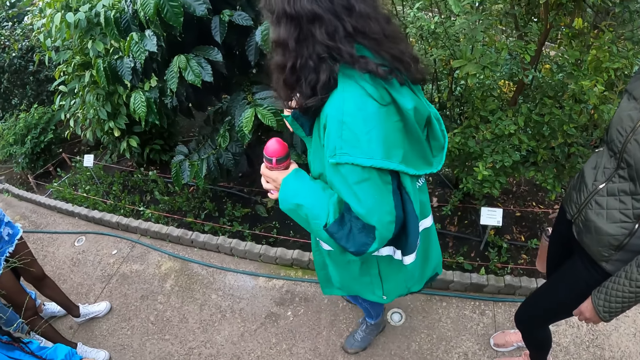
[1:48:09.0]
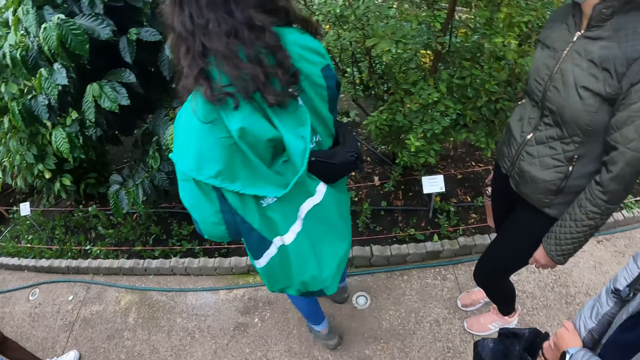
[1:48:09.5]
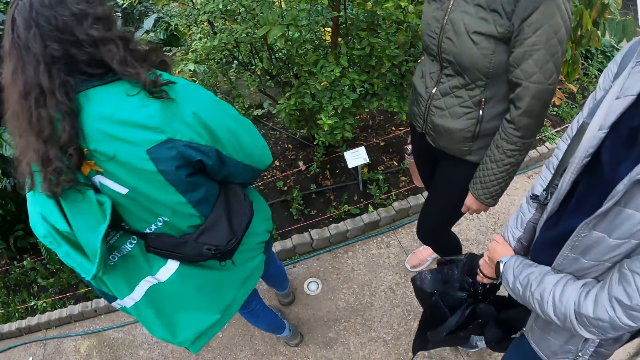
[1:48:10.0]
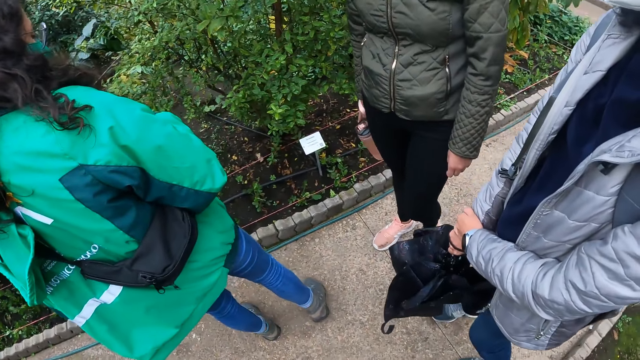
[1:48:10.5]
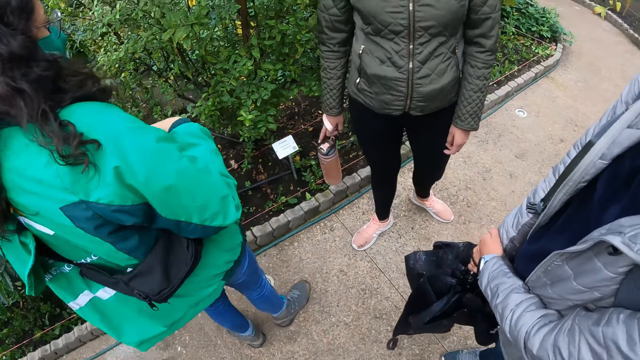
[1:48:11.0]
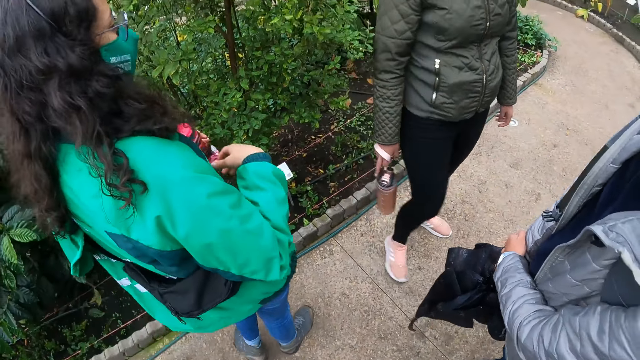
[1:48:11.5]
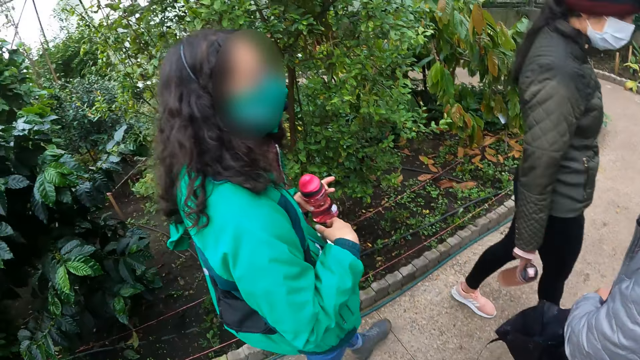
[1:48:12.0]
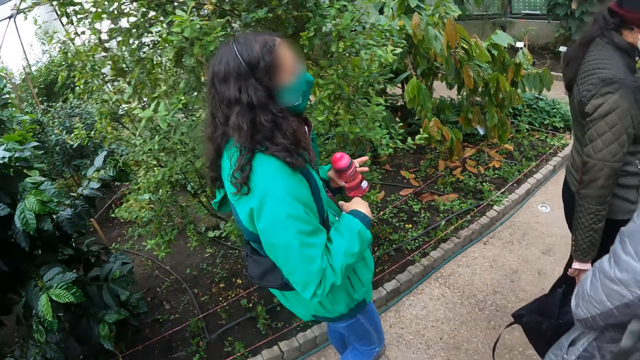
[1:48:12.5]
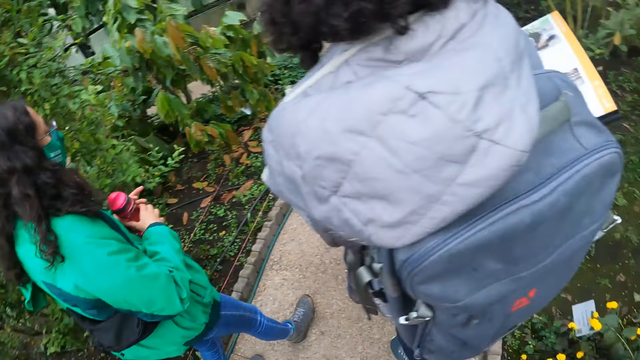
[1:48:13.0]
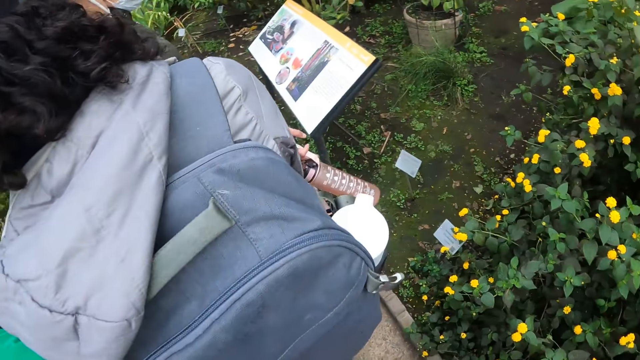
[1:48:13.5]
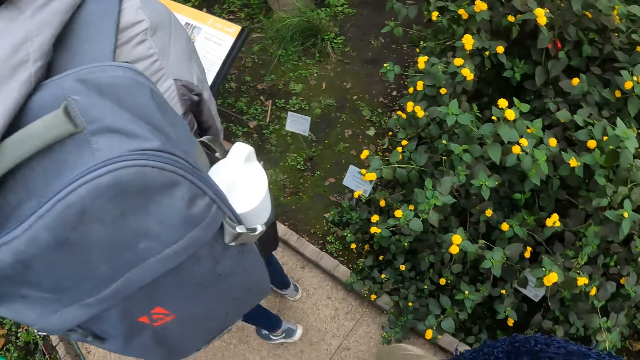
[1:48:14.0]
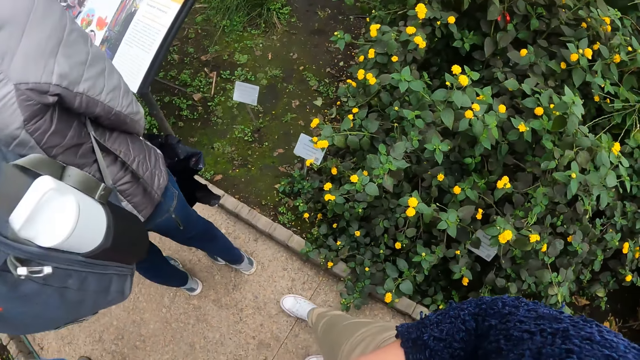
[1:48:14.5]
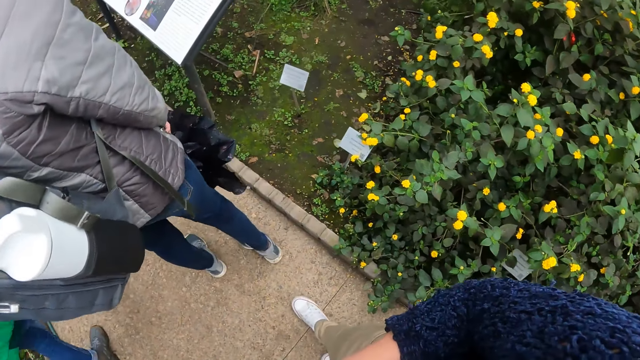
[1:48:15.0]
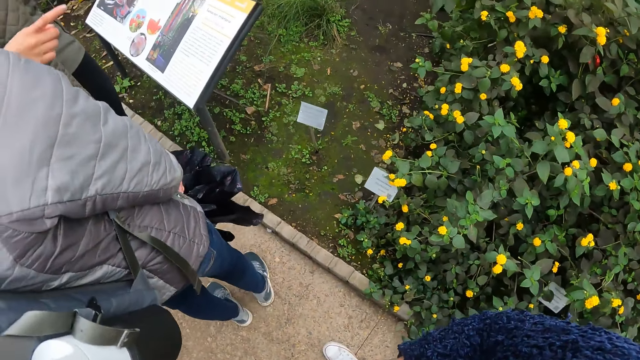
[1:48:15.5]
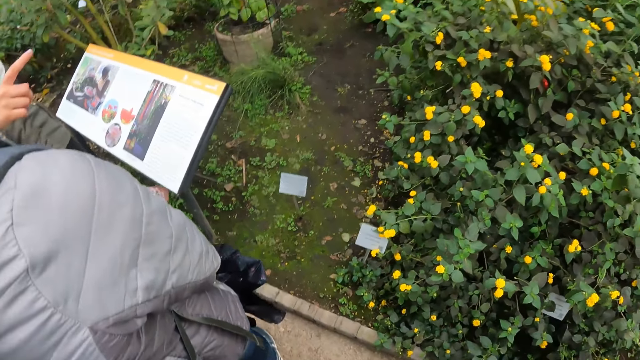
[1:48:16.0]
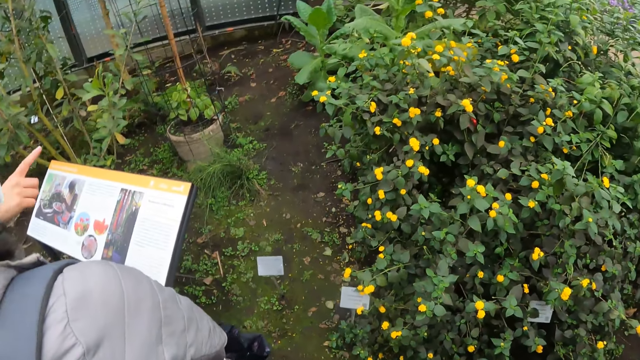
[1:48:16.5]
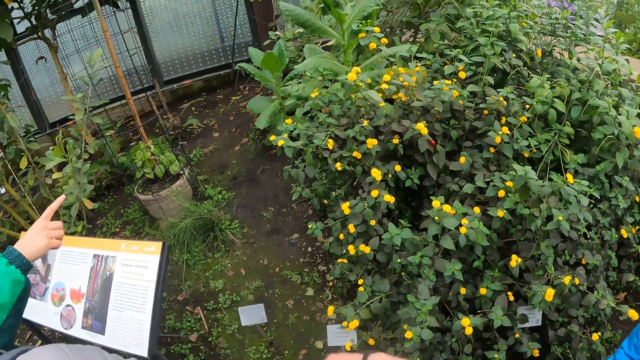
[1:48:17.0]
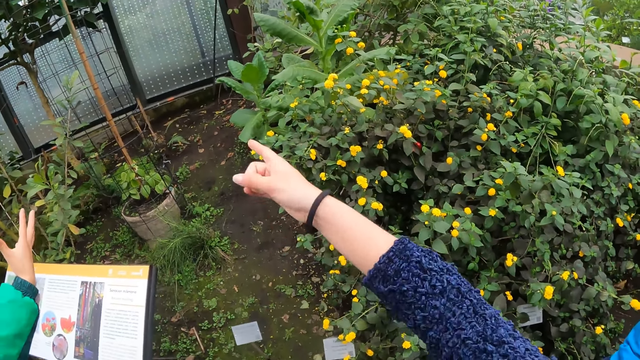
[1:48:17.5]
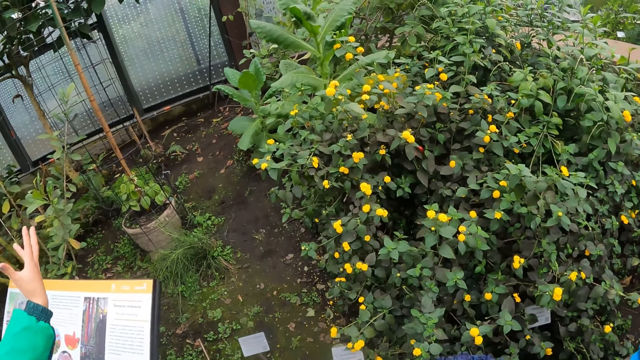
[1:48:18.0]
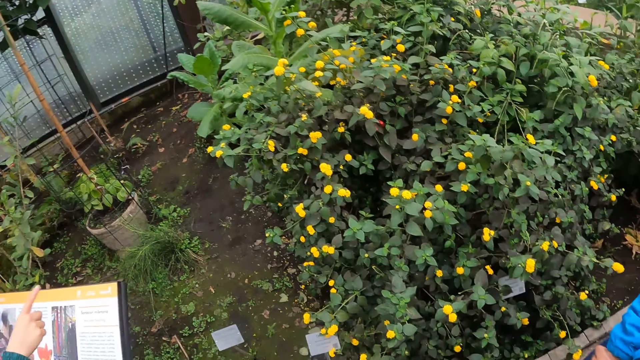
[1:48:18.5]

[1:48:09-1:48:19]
A person moves the water bottle. A woman walks on the pathway. Another woman walks on the pathway. A third woman walks on the pathway. Several persons walk around. The camera wearer walks on the pathway.

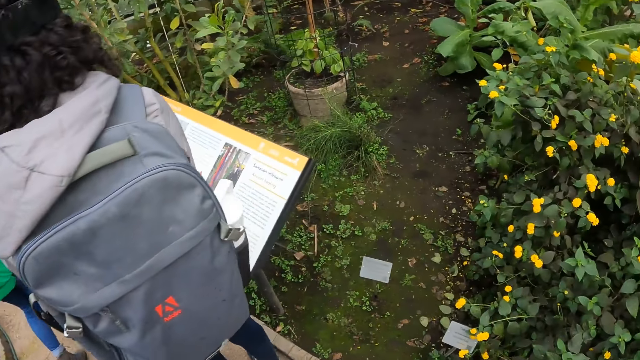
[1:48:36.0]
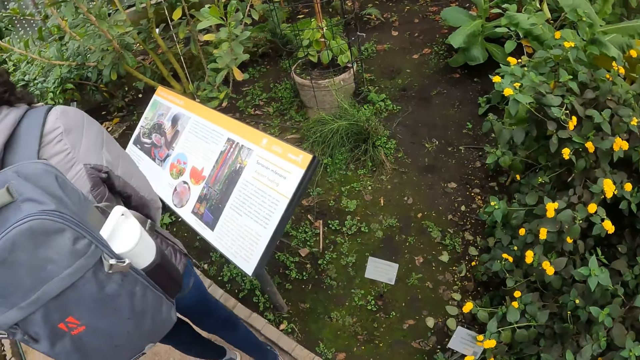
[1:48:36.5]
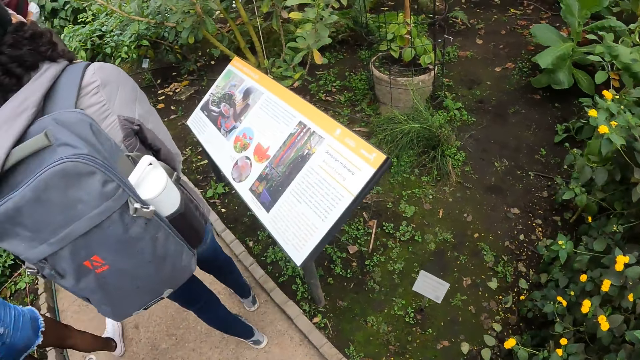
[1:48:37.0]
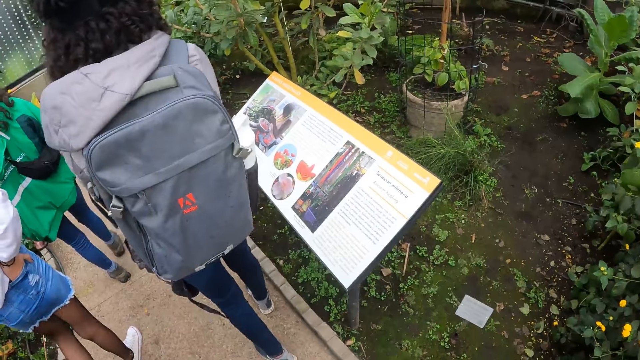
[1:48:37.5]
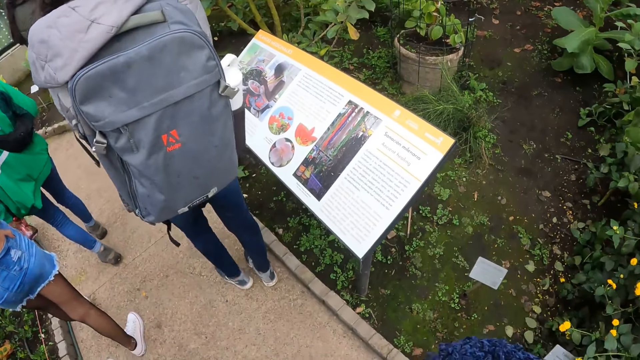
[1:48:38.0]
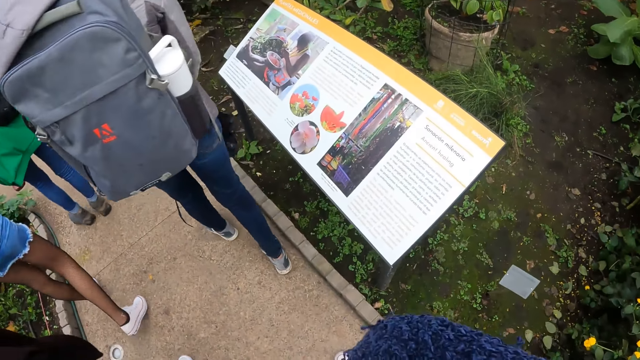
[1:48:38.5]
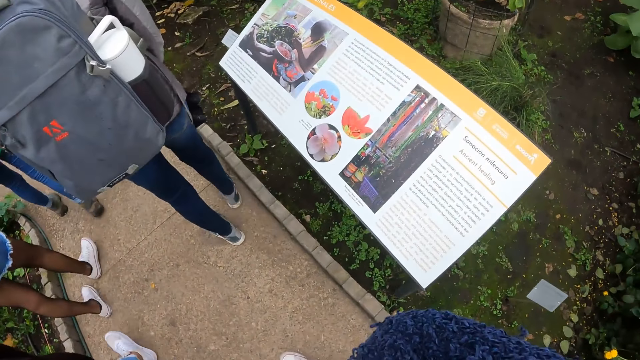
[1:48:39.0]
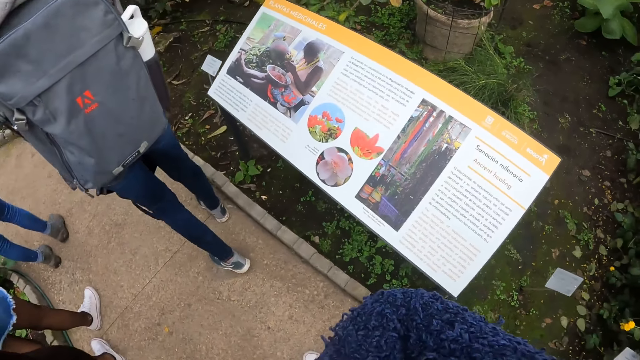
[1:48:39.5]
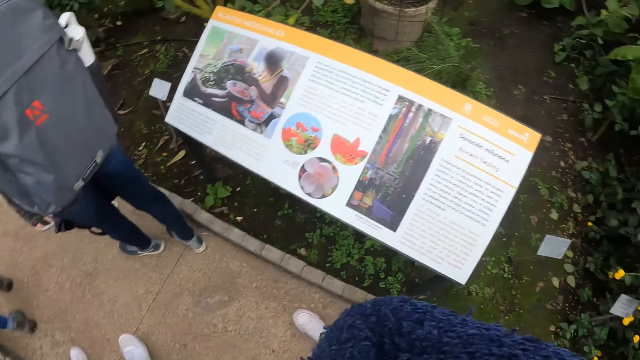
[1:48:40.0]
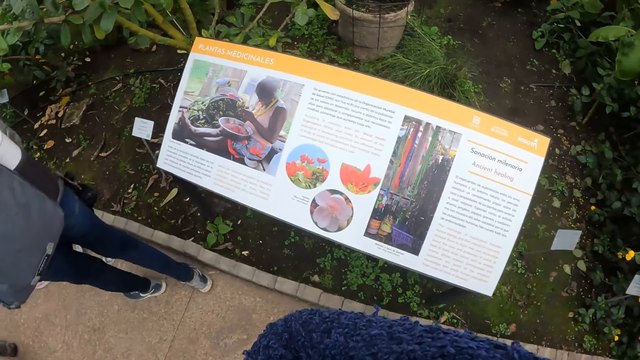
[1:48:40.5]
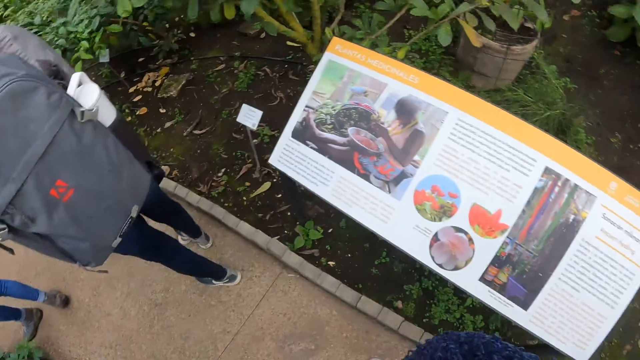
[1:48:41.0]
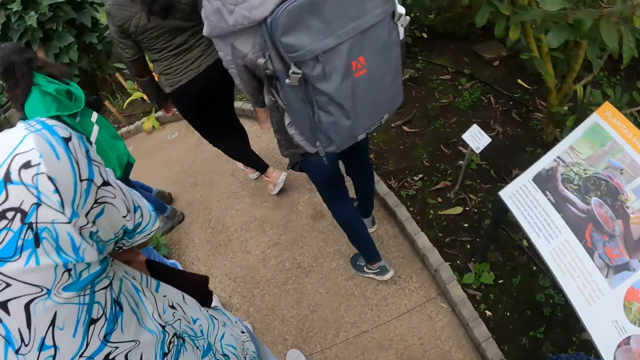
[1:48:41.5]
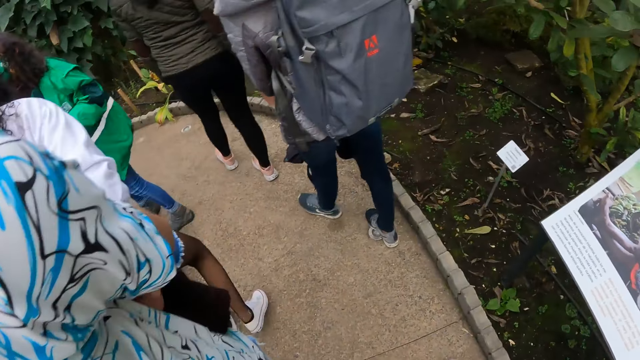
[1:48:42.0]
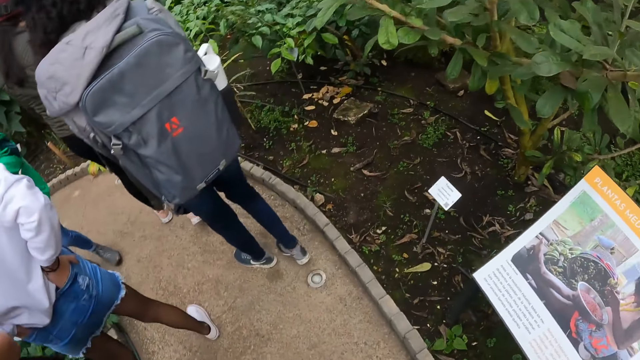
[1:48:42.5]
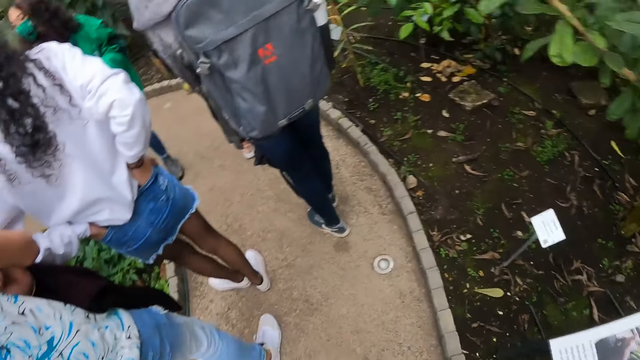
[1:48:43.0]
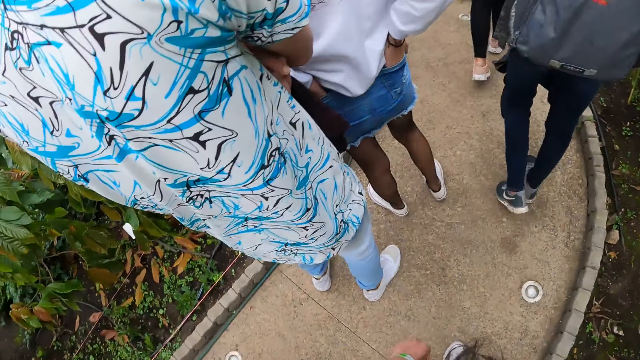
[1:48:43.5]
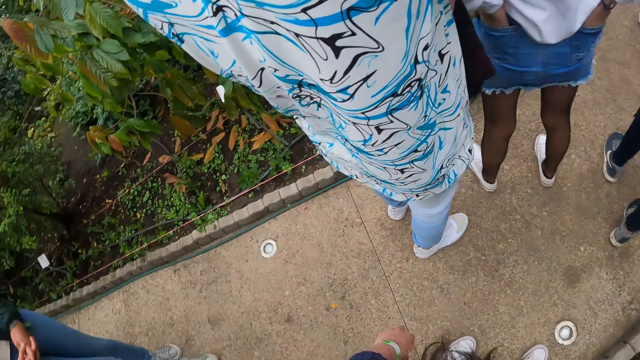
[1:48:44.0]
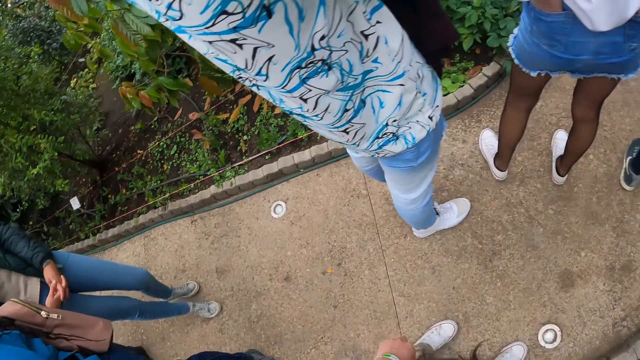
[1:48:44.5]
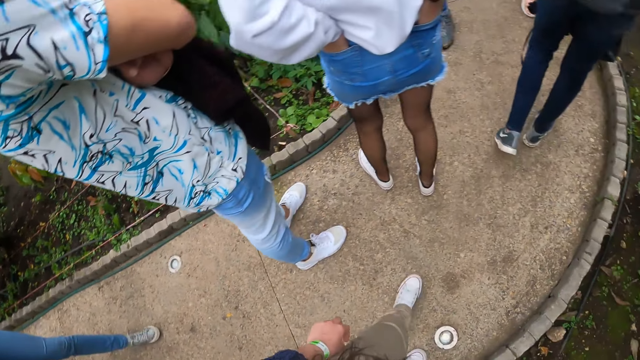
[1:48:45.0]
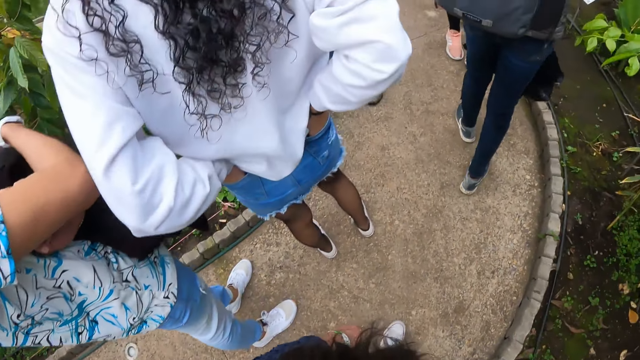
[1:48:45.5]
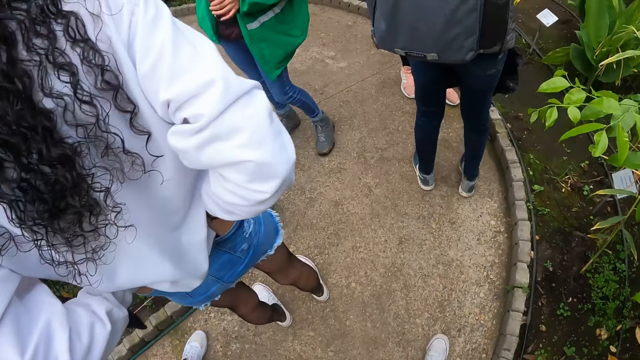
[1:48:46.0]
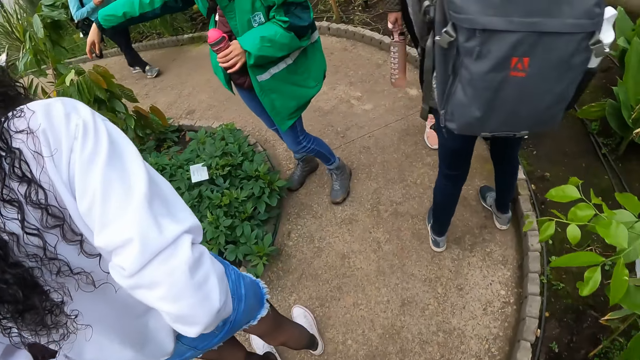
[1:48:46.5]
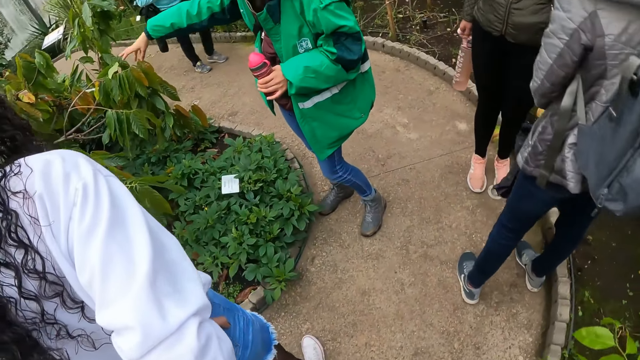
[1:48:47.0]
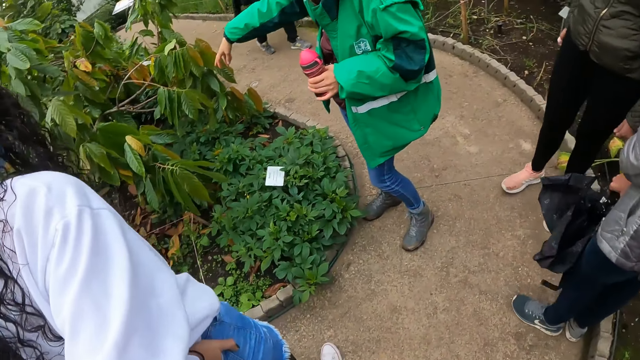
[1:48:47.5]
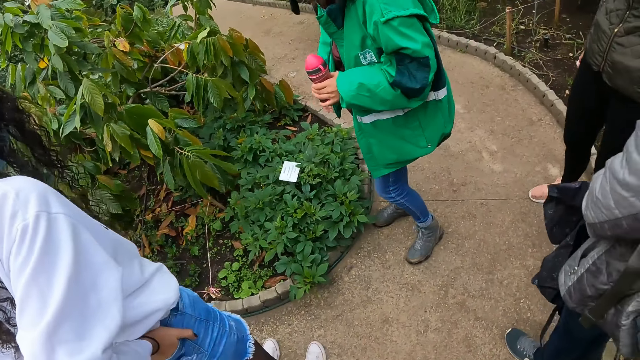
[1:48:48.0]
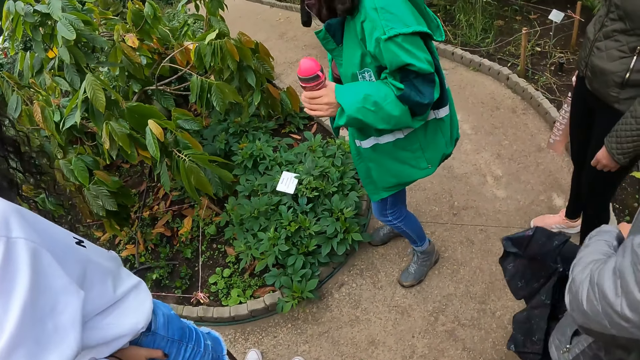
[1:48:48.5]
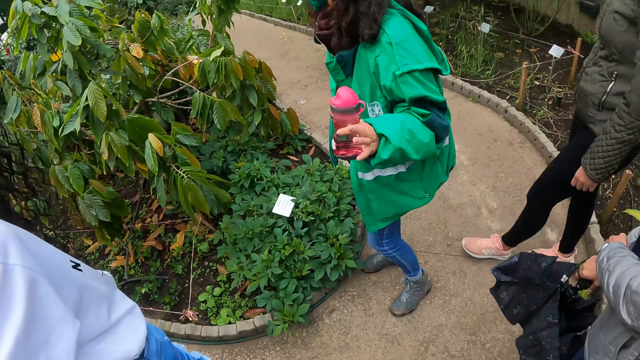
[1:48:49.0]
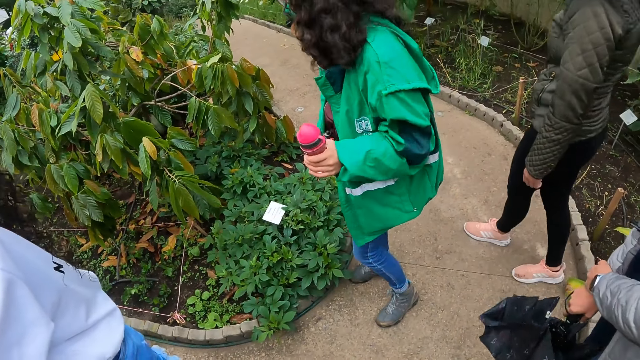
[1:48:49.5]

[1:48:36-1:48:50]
The camera wearer walks on the pavement in the garden. A woman holds a bottle with her left hand.
